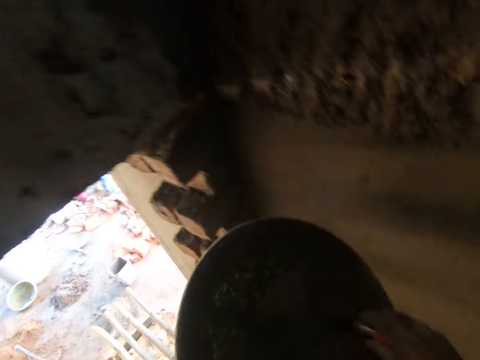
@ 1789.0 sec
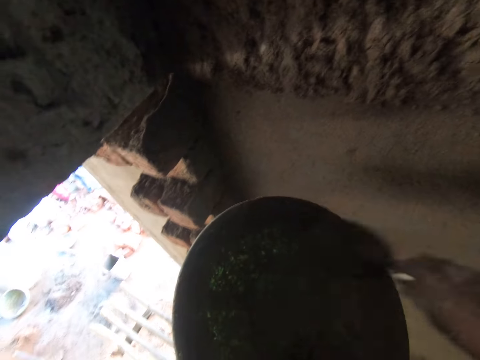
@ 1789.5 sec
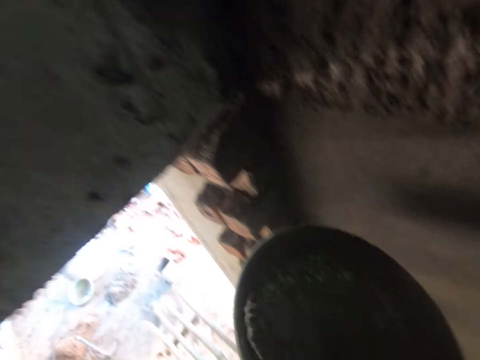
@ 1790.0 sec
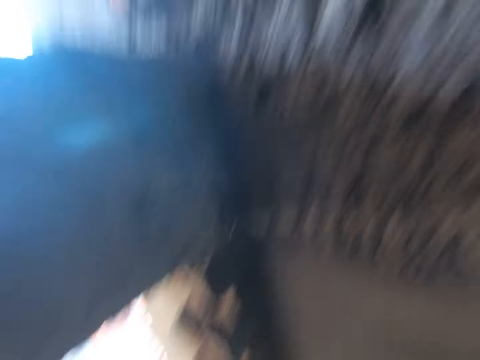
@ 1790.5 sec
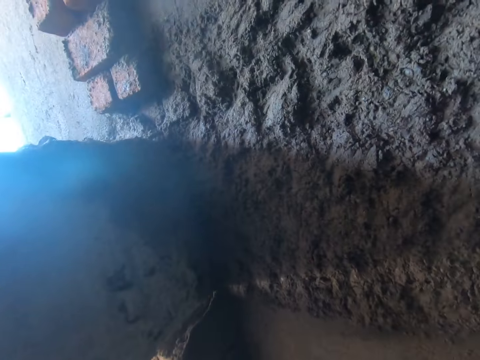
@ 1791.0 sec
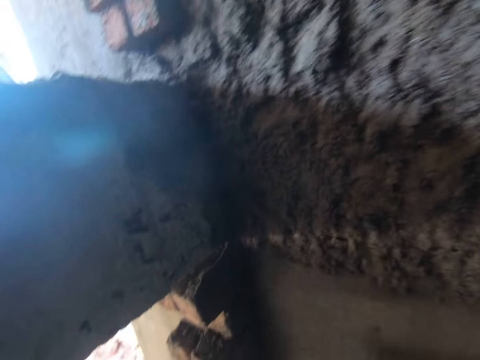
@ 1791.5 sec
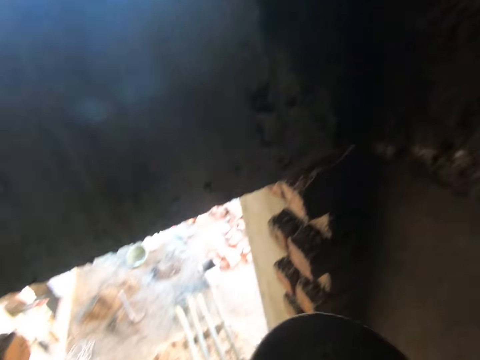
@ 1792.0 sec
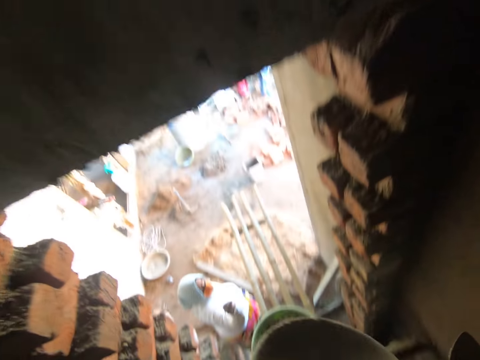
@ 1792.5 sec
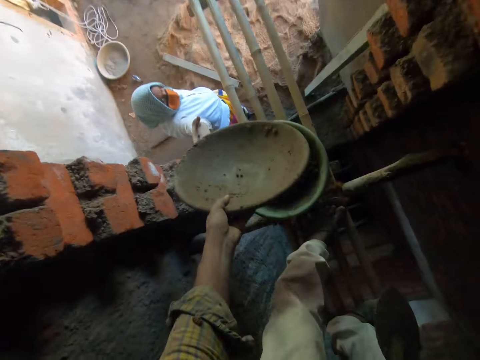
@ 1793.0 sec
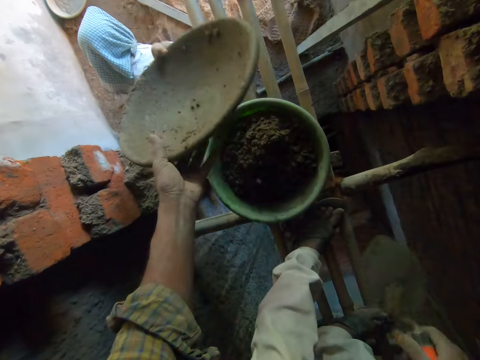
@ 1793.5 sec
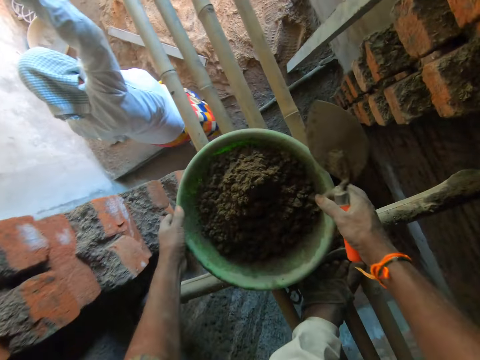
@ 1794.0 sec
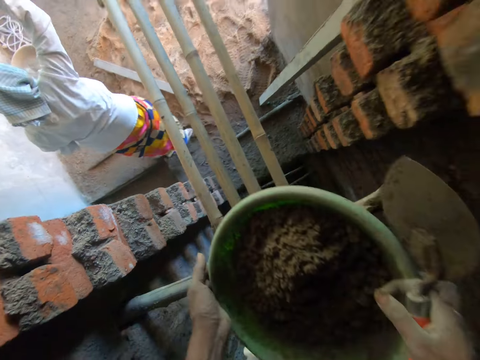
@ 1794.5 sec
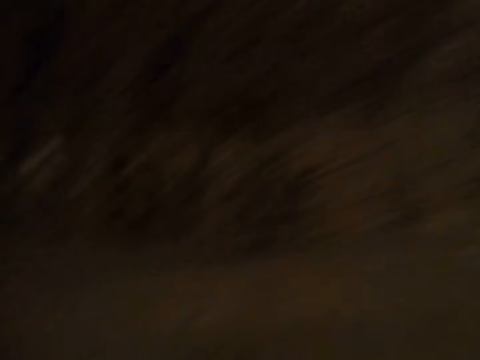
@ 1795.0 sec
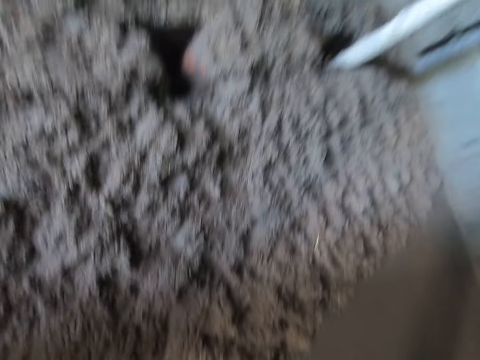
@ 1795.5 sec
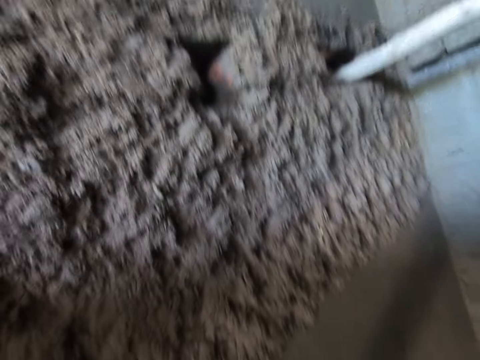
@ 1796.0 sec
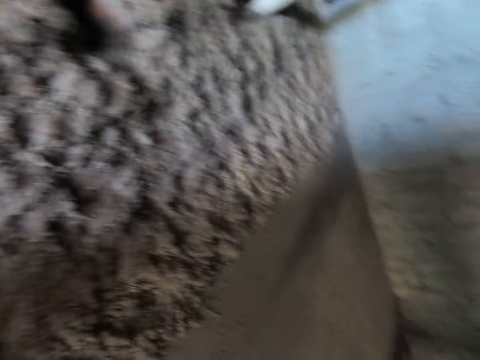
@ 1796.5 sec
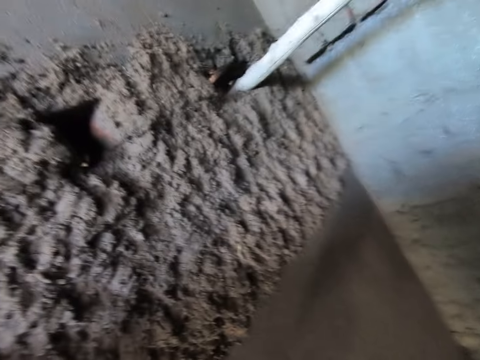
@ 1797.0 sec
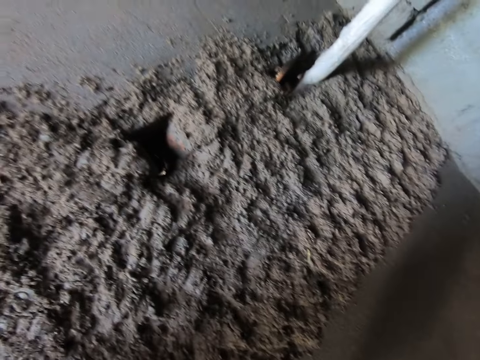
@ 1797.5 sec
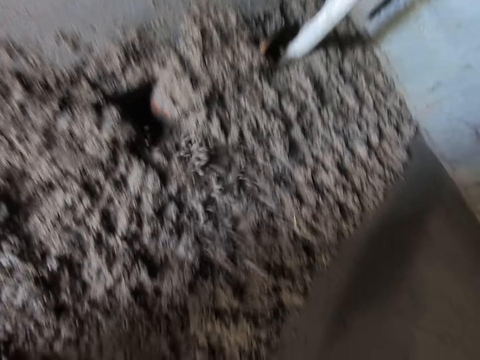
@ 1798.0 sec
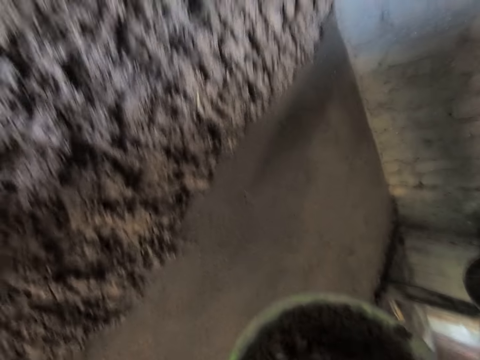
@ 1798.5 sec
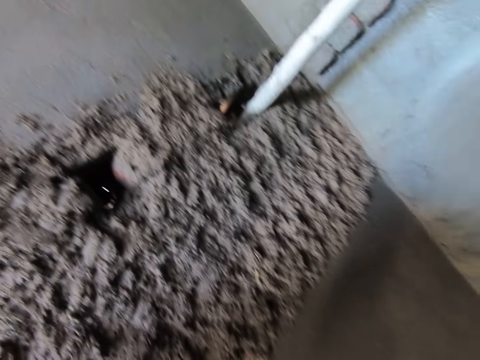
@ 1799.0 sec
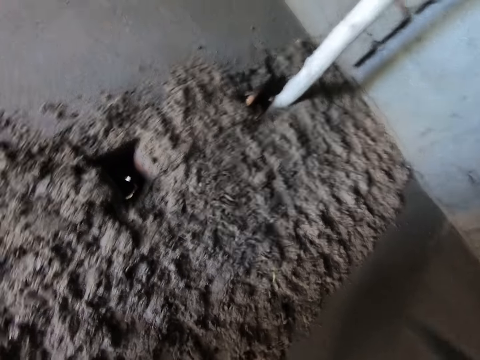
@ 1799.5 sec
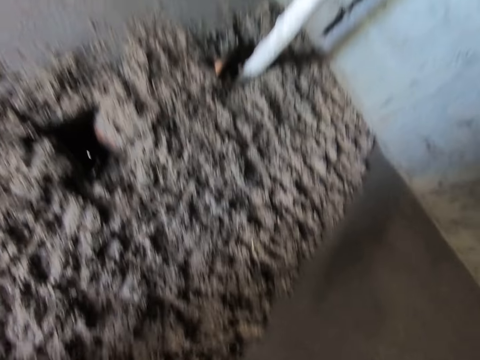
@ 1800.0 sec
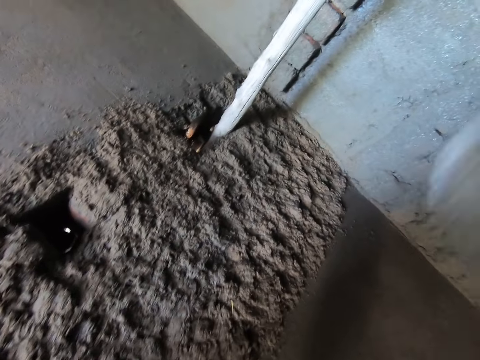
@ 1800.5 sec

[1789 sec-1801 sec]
The camera wearer takes some mortar from the bowl in his left hand with the trowel in his right hand. He pours the mortar on the wall with the trowel in his right hand. He makes a step. He passes the bowl in his left hand to the woman. He carries a bowl full of concrete from the floor with both hands. He makes a step. He pours some mortar on the wall with the trowel in his right hand. He scoops the concrete with the trowel from the container. He pours some mortar on the wall with the trowel in his right hand.

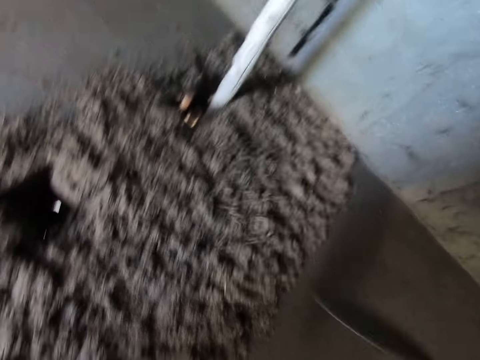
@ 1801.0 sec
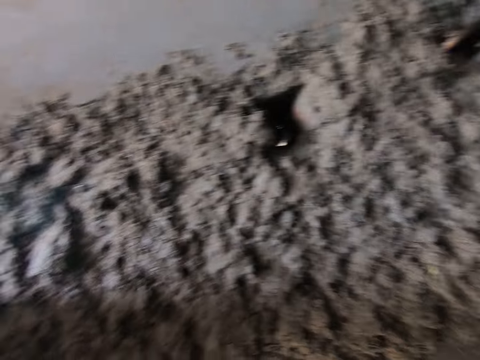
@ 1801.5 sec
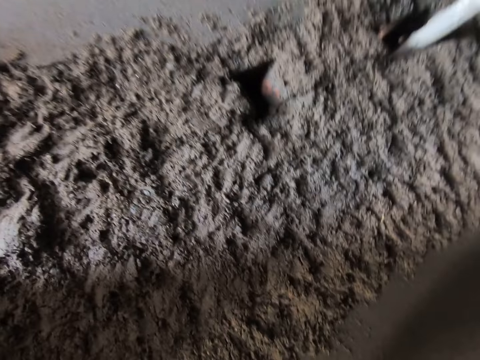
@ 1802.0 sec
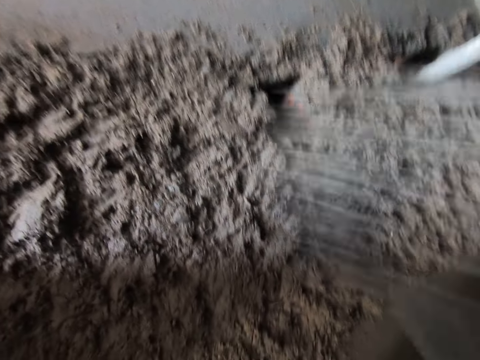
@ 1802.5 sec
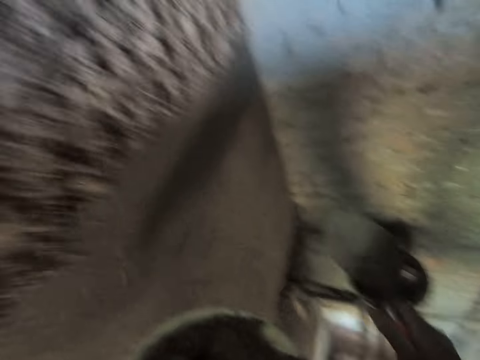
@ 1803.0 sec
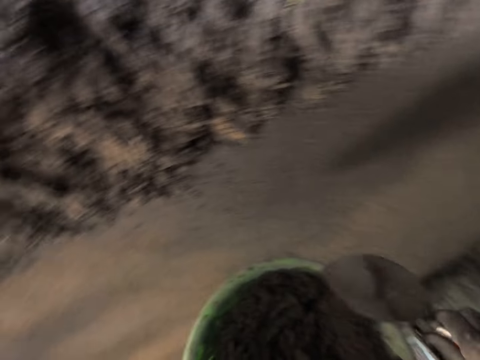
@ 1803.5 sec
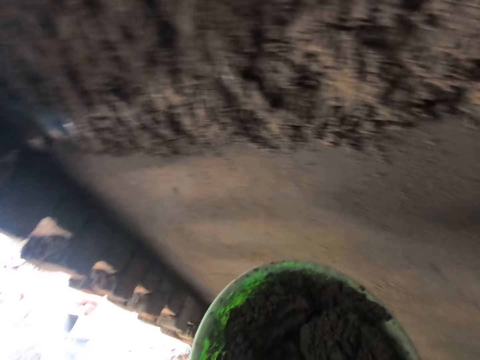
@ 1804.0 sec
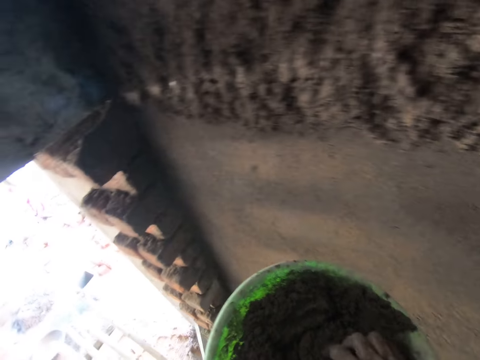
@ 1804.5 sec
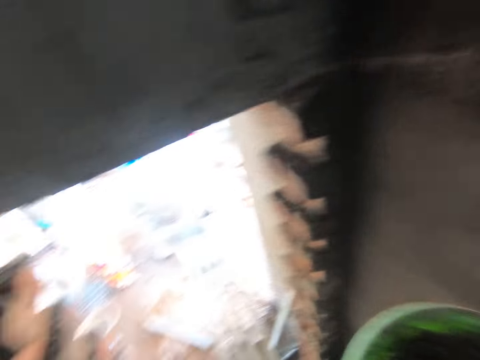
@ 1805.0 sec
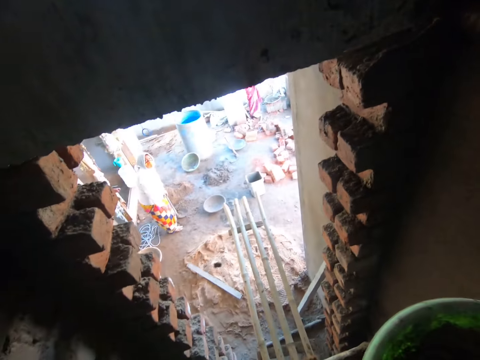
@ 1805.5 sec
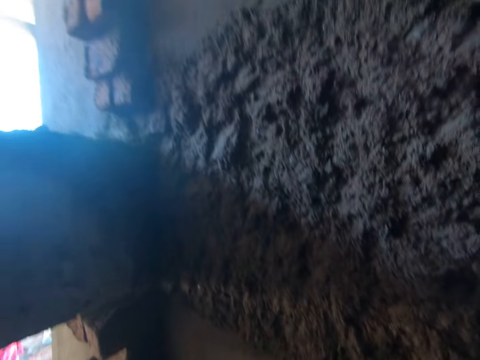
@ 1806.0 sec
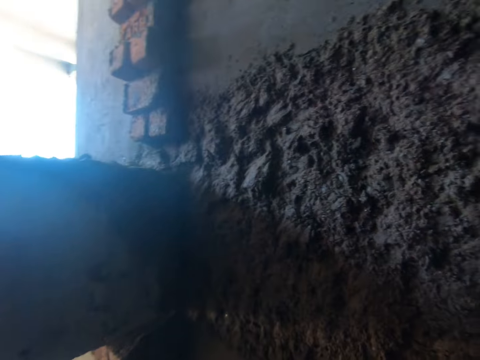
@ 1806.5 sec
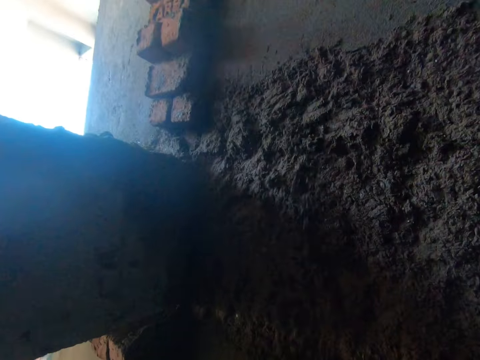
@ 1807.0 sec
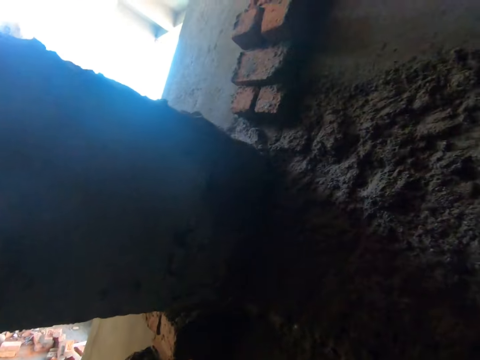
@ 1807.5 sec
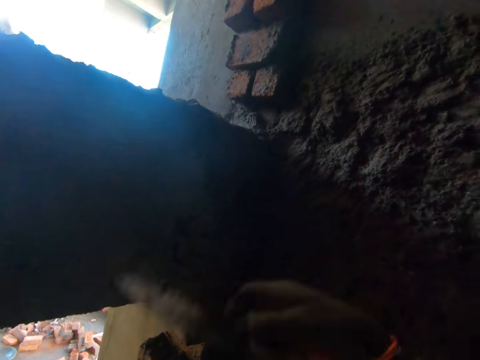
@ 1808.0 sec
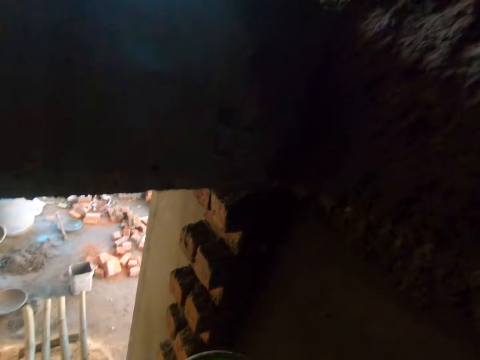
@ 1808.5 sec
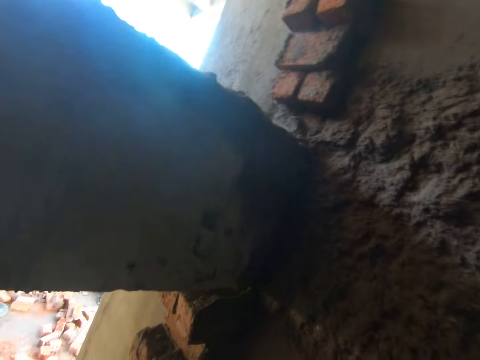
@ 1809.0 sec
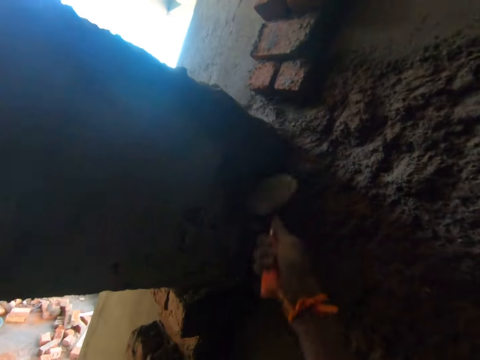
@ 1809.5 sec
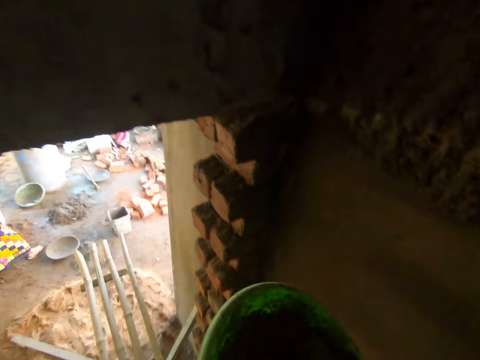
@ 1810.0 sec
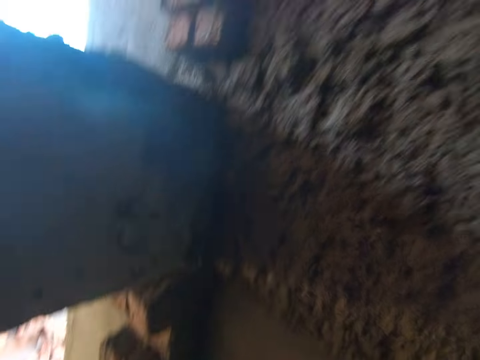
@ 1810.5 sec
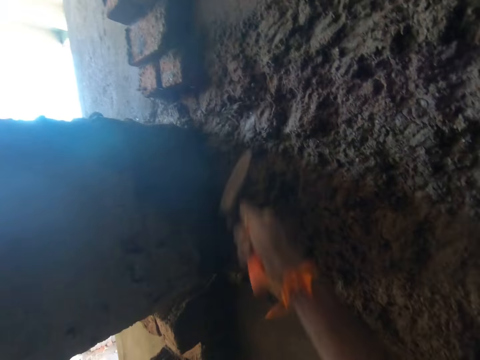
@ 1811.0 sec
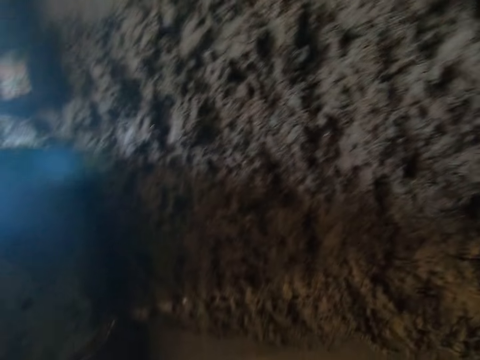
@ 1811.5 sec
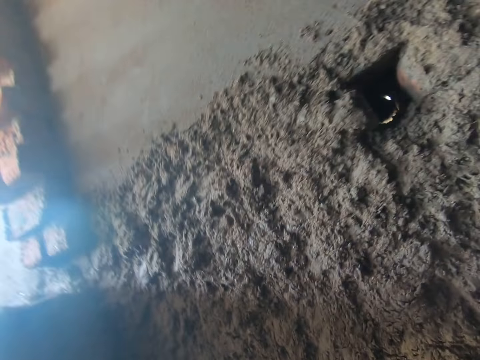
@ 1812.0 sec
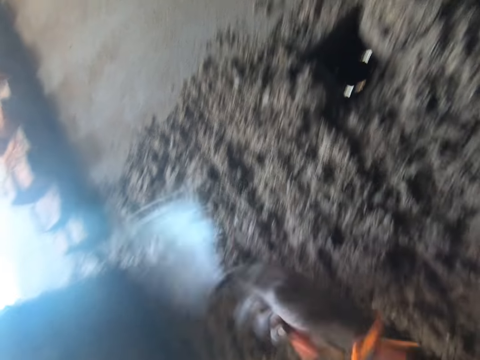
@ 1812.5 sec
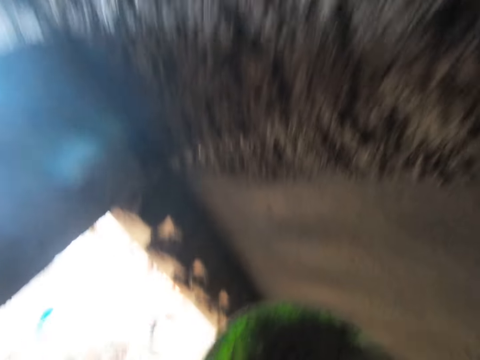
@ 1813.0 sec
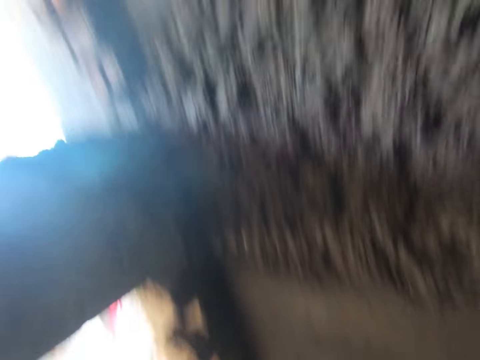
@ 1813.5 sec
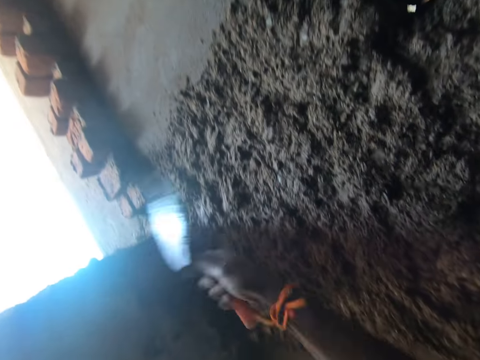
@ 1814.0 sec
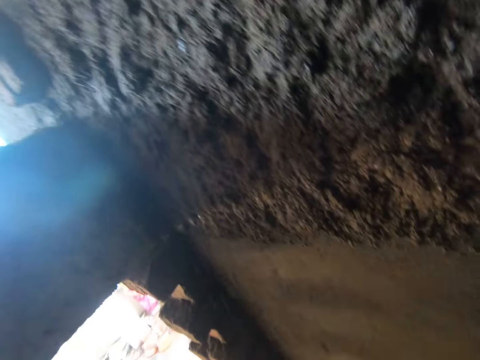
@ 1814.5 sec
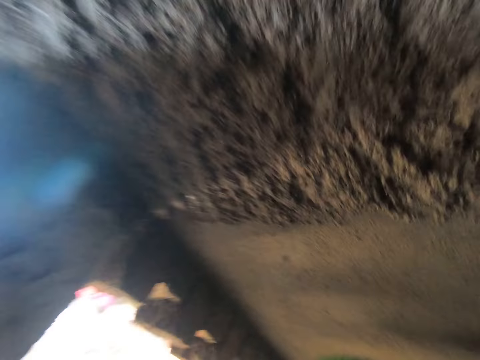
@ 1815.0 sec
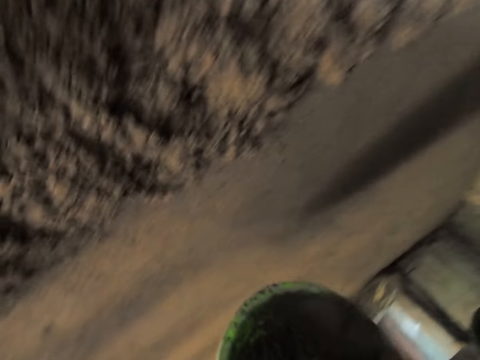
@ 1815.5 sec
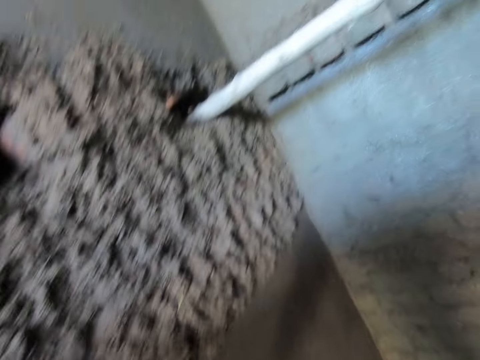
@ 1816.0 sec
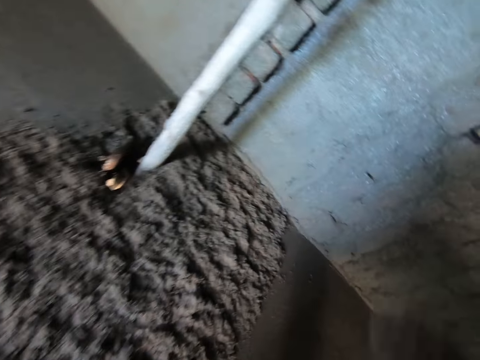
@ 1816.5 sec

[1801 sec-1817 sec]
The camera wearer pours some mortar on the wall with the trowel in his right hand. He takes some mortar from the bowl in his left hand with the trowel in his right hand. He removes the stone from the container and throws the stone down. He pours some mortar on the wall with the trowel in his right hand. He scoops the concrete with the trowel from the container. He thatches the concrete on the wall with the trowel. He scoops the concrete with the trowel from the container. He thatches the concrete on the wall with the trowel. He scoops the concrete with the trowel from the container. He pours some mortar on the wall with the trowel in his right hand. He scoops the concrete with the trowel from the container. He pours some mortar on the wall with the trowel in his right hand. He scoops the concrete with the trowel from the container. He pours some mortar on the wall with the trowel in his right hand. He takes some mortar from the bowl in his left hand with the trowel in his right hand. He makes a step.
